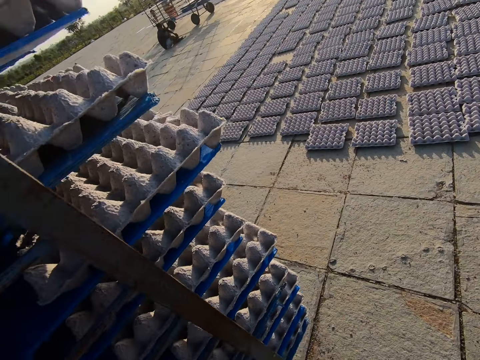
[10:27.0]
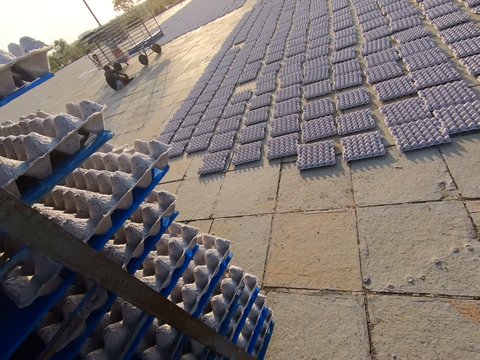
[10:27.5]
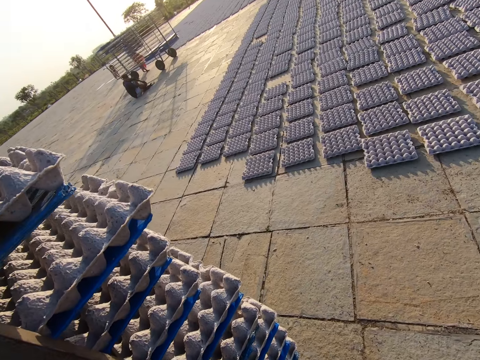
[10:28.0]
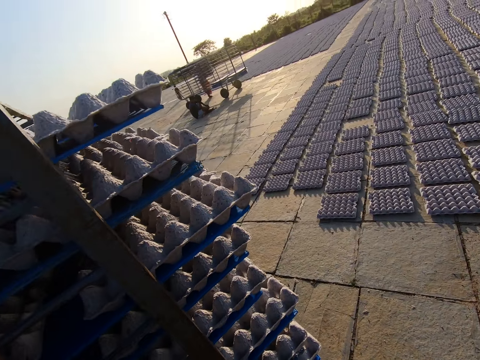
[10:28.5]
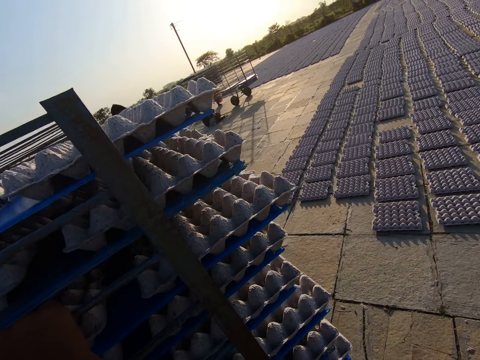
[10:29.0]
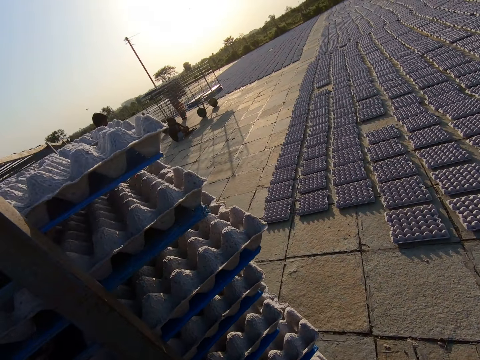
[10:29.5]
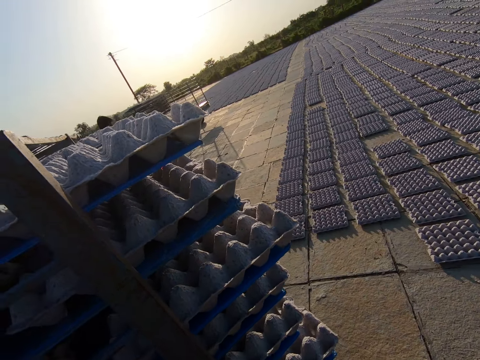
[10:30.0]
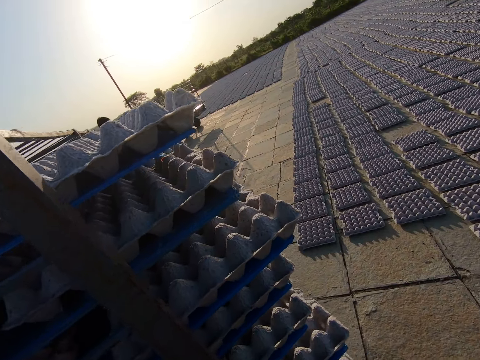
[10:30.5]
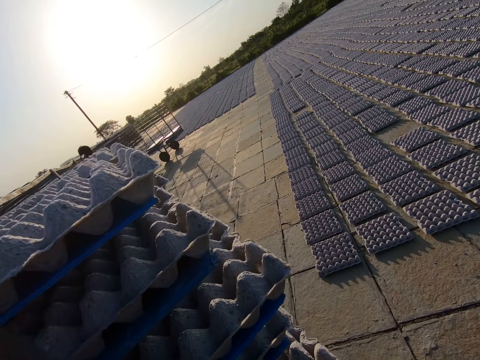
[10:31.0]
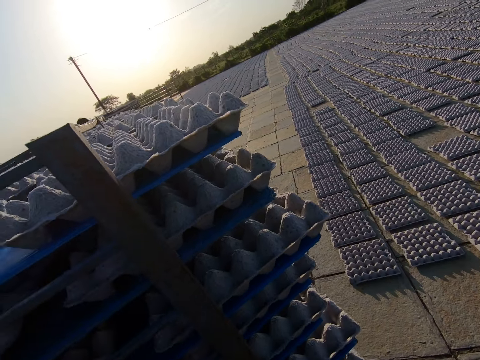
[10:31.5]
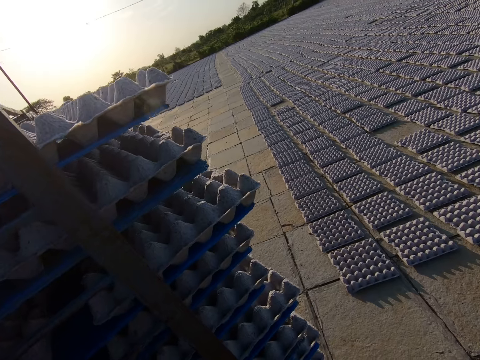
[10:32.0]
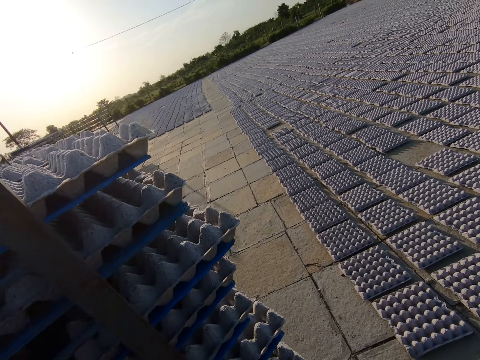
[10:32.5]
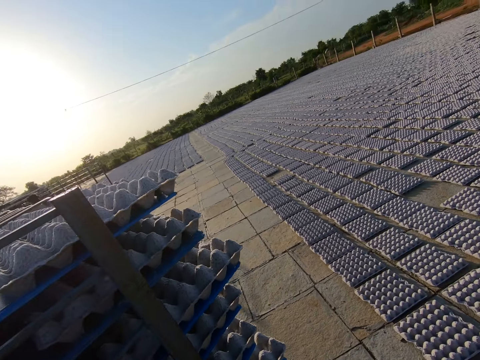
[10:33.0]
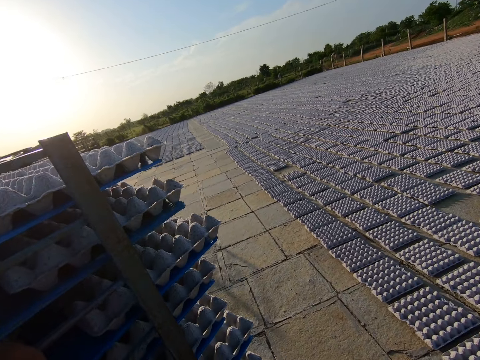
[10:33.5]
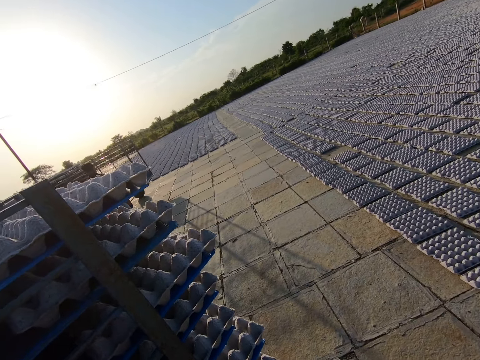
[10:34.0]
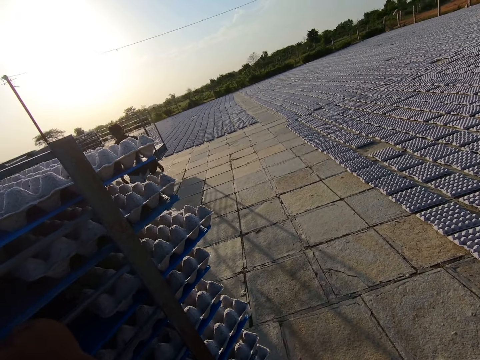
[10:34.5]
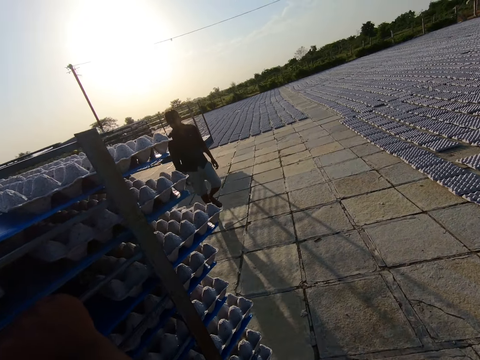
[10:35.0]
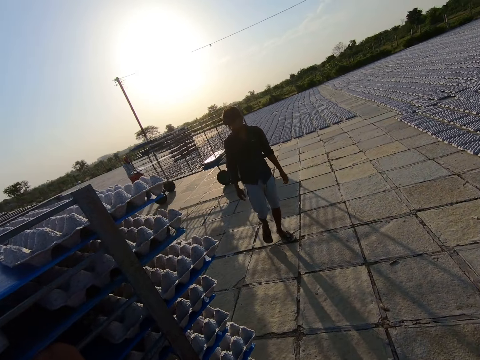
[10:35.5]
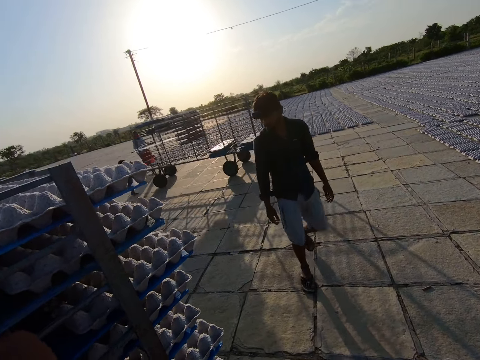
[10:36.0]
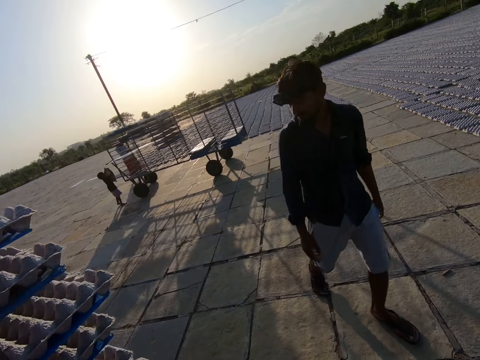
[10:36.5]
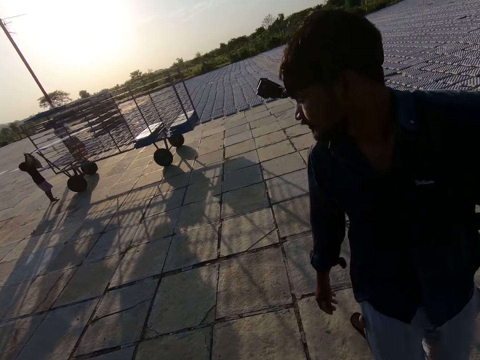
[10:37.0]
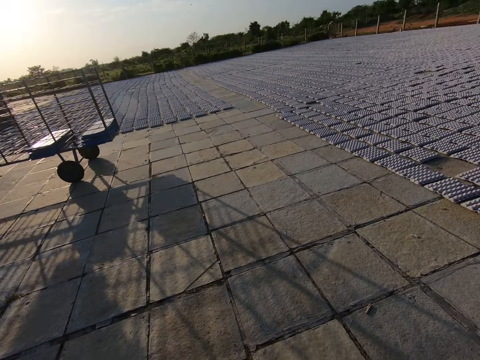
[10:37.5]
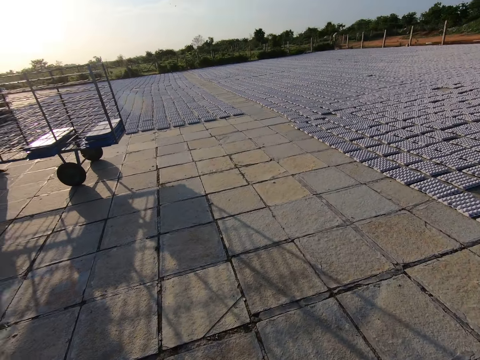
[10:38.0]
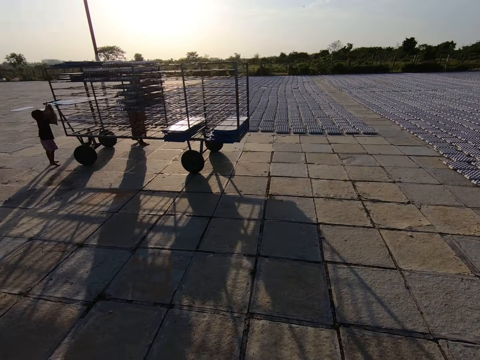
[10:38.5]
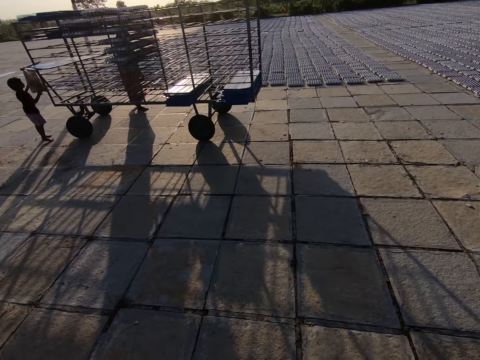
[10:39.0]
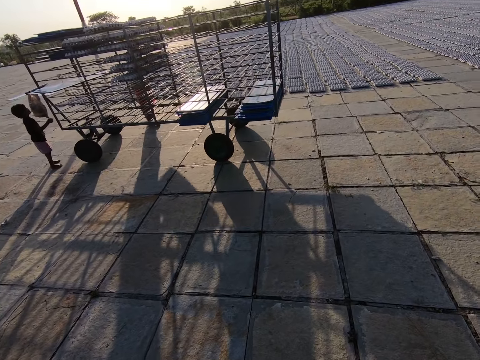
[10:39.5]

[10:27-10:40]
The camera wearer interacts with a man. A boy hangs a bag on a shelf trolley with both hands.

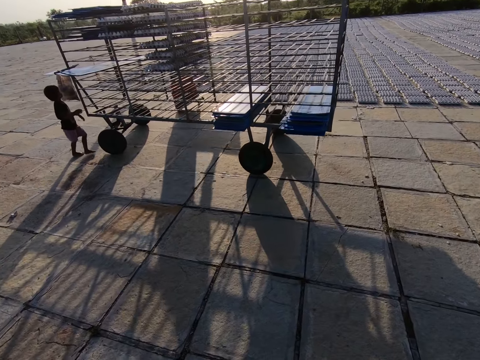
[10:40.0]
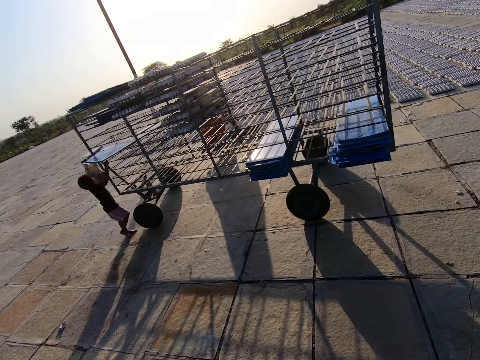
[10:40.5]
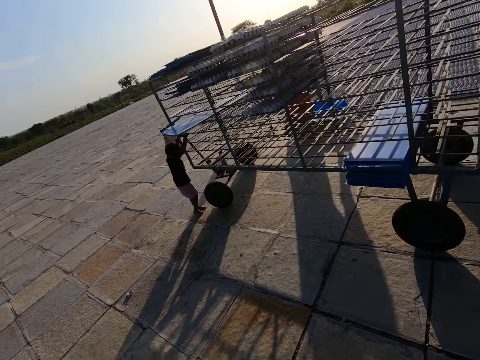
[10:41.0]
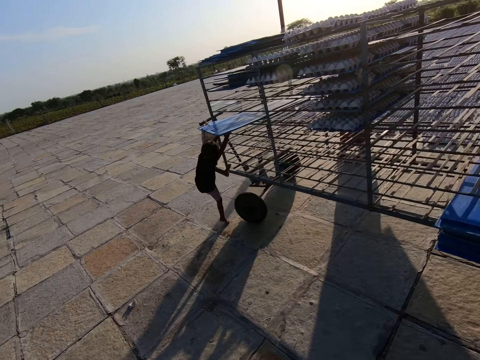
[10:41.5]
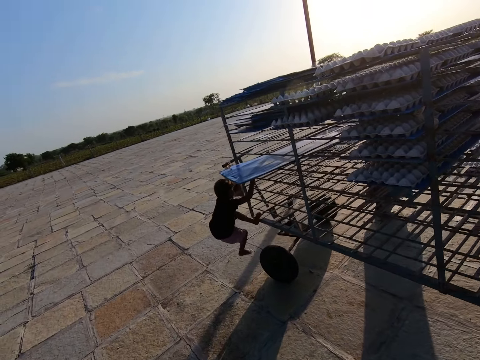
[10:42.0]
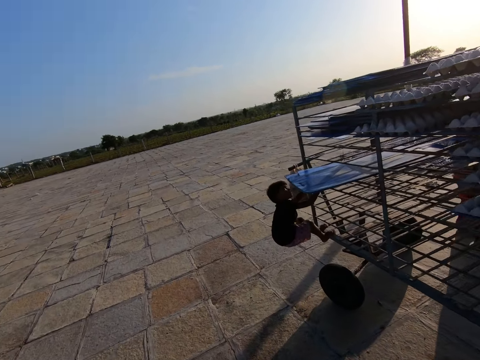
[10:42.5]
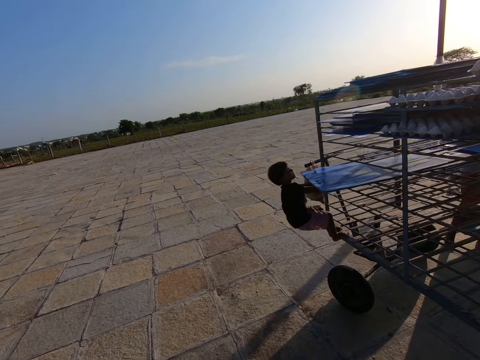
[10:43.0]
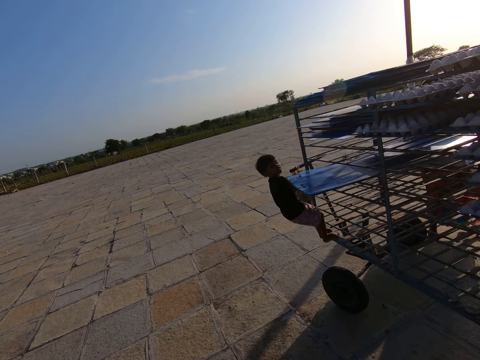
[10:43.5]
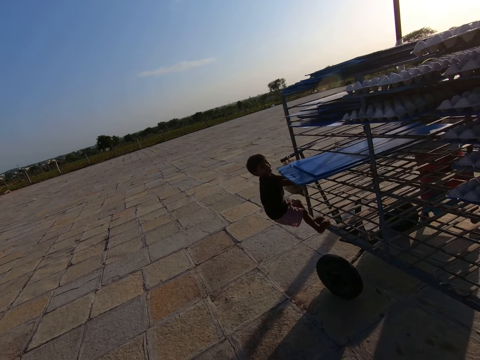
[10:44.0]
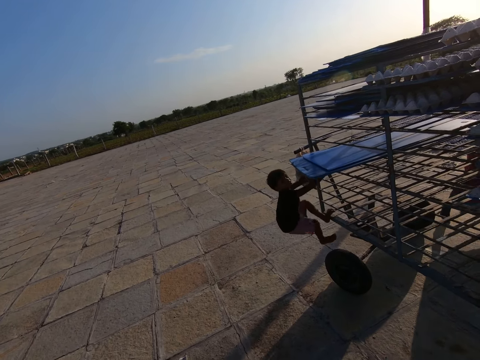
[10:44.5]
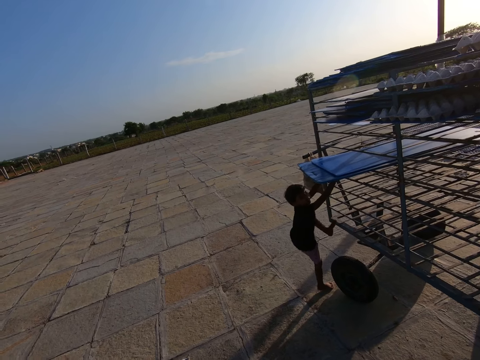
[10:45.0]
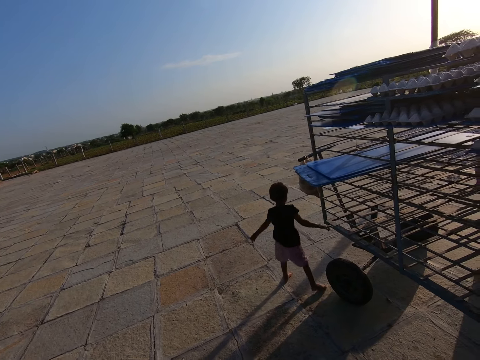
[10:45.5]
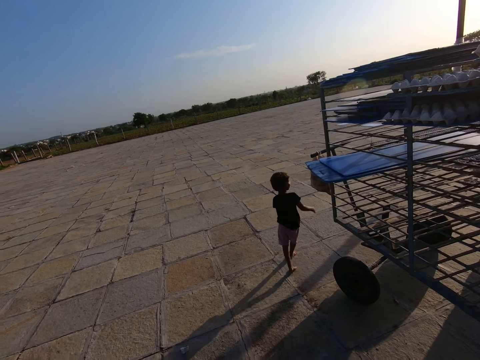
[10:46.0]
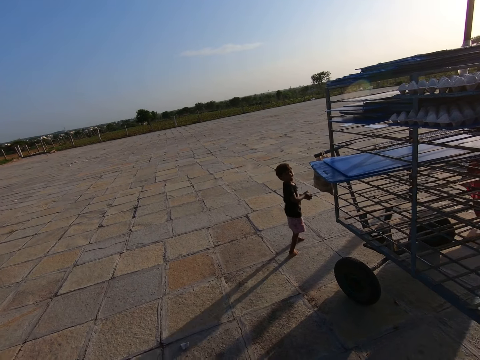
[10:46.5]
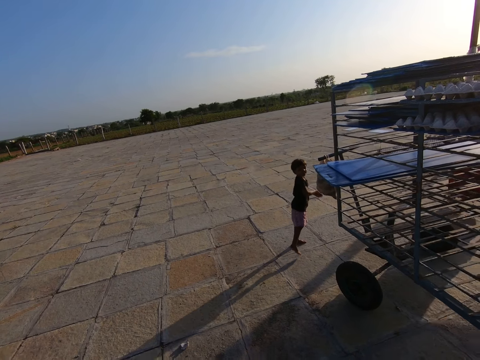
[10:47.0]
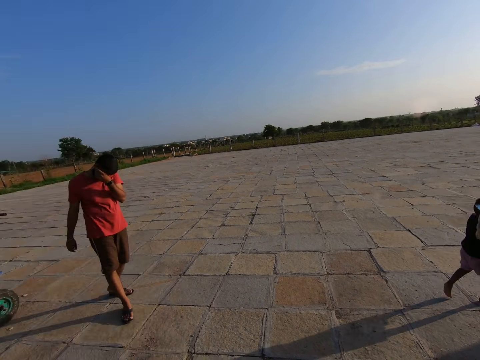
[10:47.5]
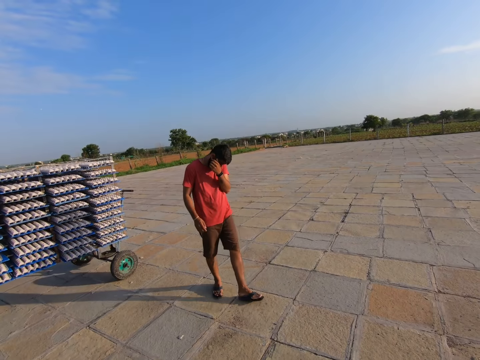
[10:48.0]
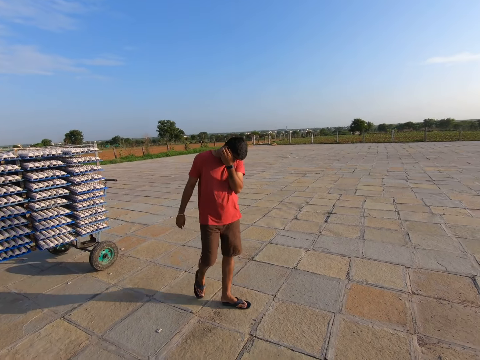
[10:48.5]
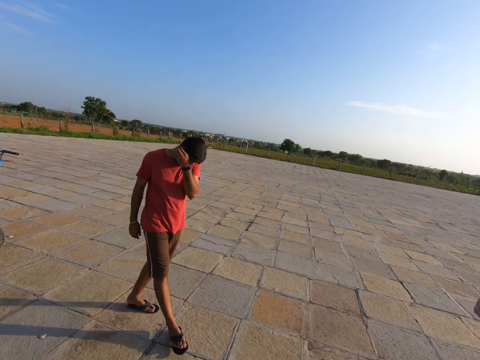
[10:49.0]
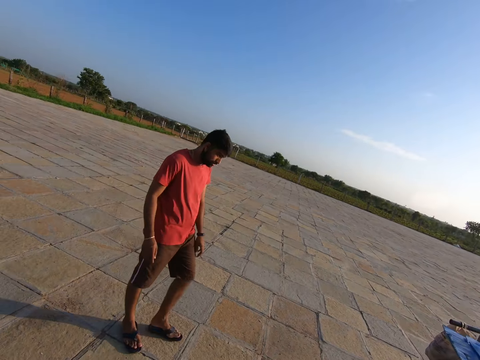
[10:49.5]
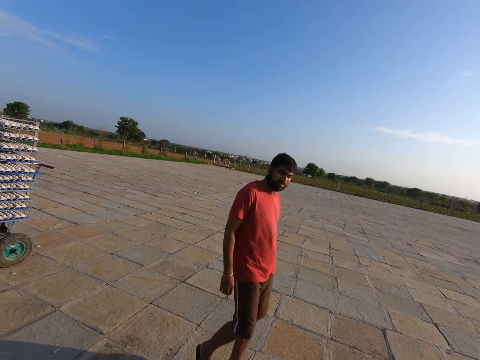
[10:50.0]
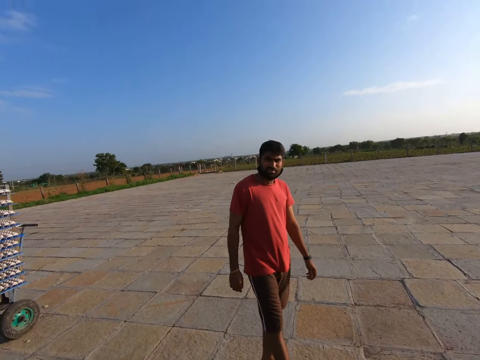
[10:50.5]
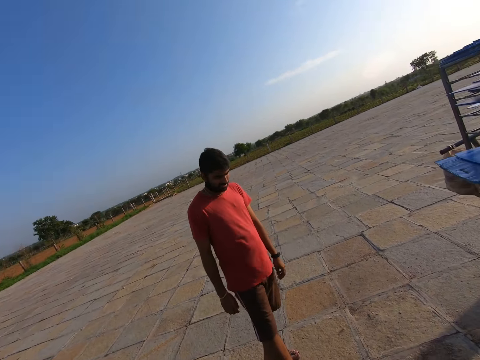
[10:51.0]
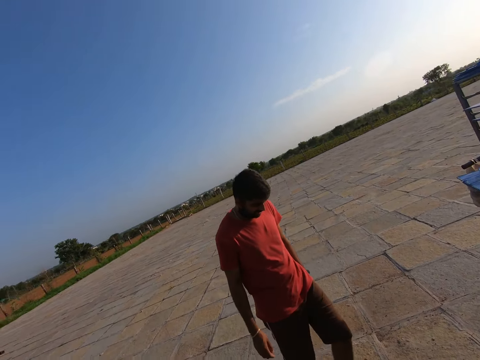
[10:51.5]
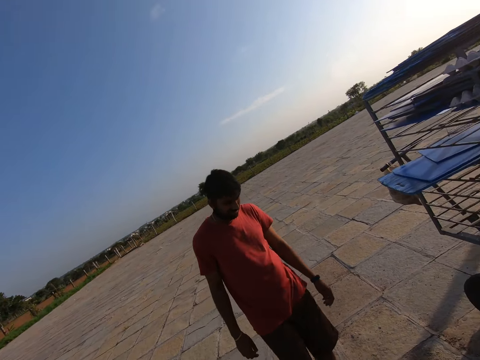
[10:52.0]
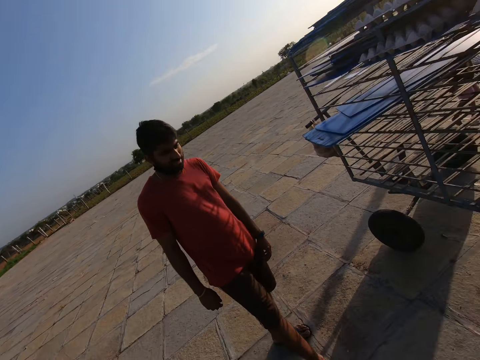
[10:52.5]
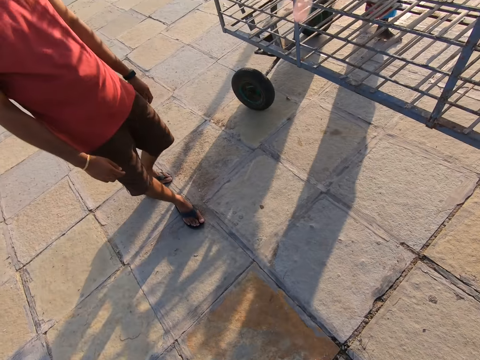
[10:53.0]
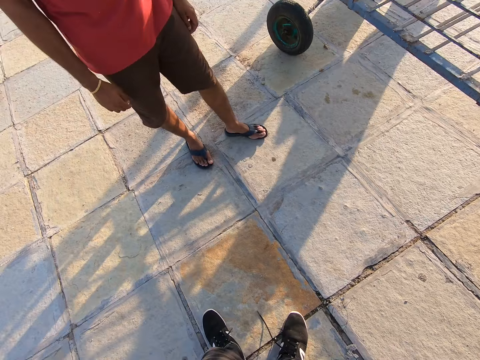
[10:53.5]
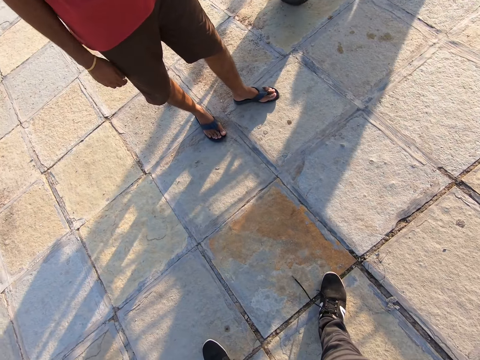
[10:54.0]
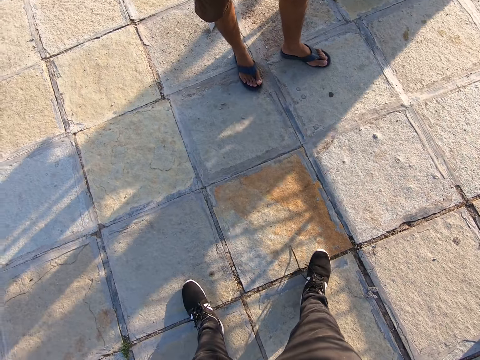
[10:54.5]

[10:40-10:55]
A boy climbs the shelf trolley with both hands. Another boy interacted with a woman. The woman drops a PVC sheet on the shelf trolley with both hands. The camera wearer looks around. They interact with a man.
